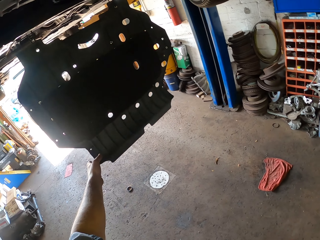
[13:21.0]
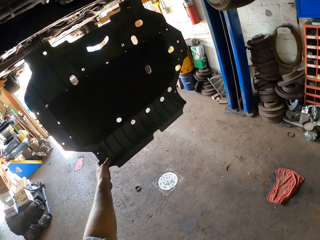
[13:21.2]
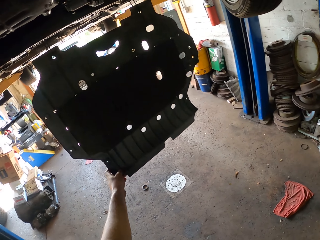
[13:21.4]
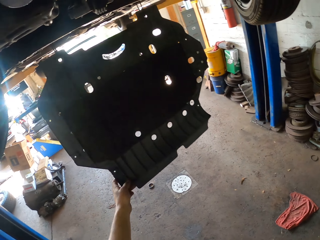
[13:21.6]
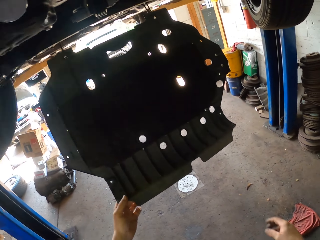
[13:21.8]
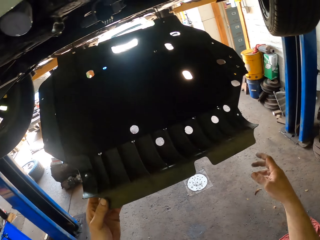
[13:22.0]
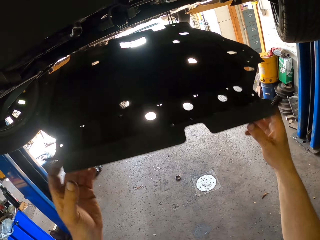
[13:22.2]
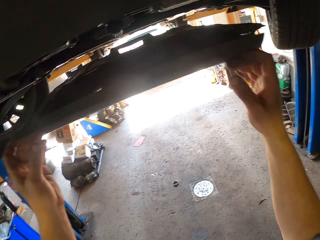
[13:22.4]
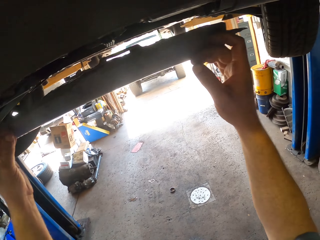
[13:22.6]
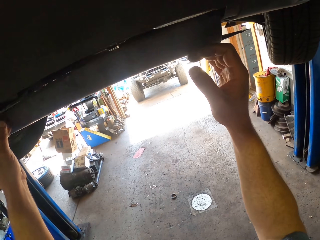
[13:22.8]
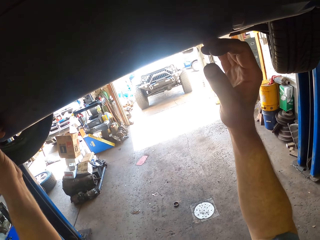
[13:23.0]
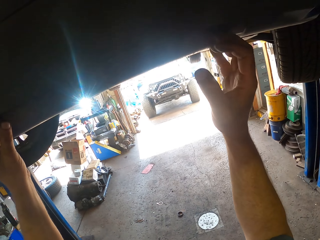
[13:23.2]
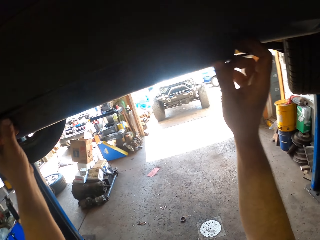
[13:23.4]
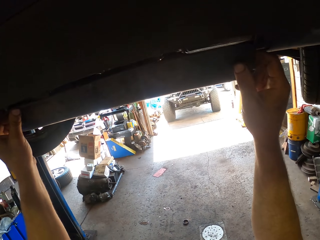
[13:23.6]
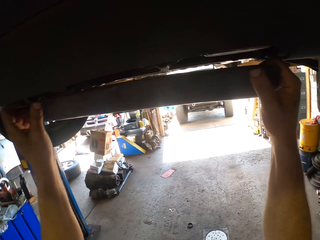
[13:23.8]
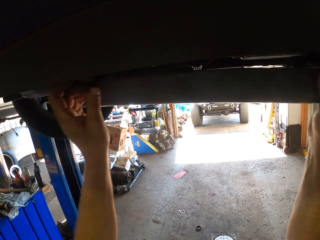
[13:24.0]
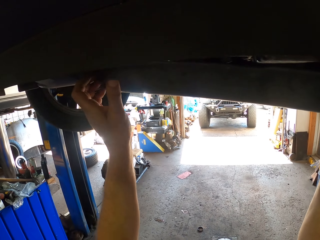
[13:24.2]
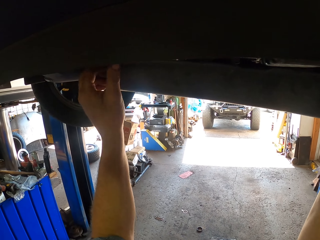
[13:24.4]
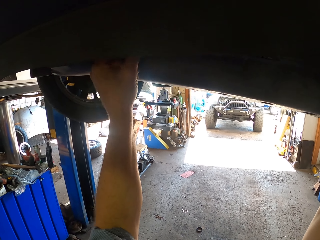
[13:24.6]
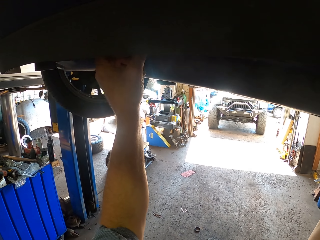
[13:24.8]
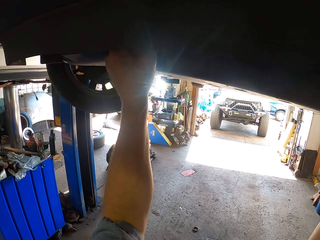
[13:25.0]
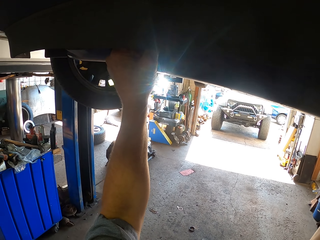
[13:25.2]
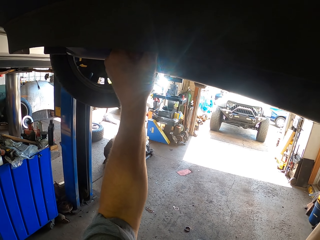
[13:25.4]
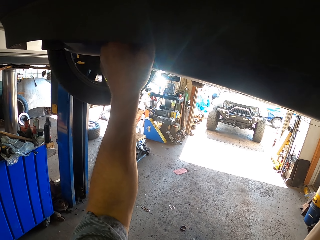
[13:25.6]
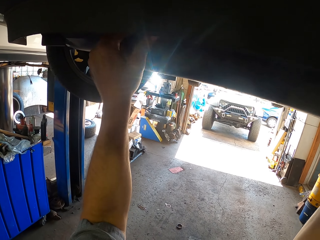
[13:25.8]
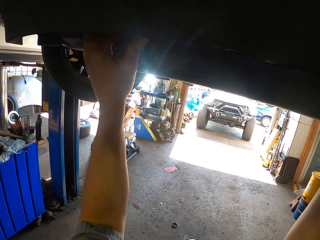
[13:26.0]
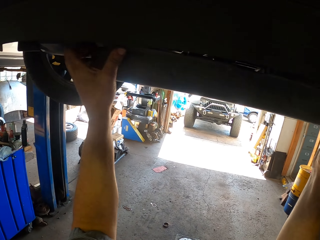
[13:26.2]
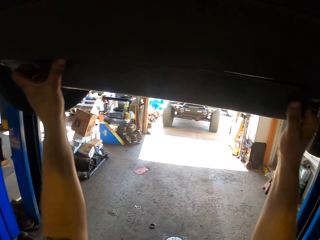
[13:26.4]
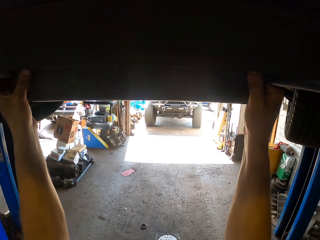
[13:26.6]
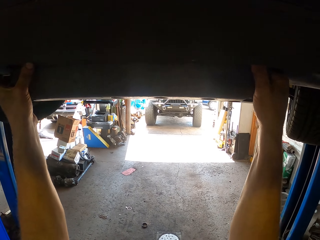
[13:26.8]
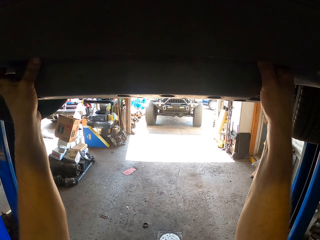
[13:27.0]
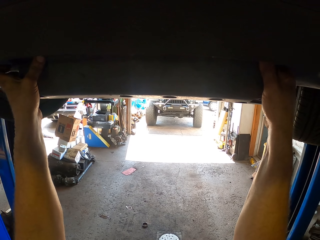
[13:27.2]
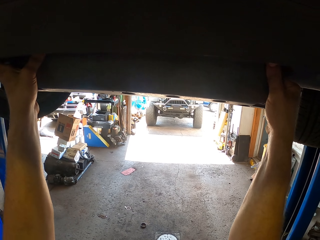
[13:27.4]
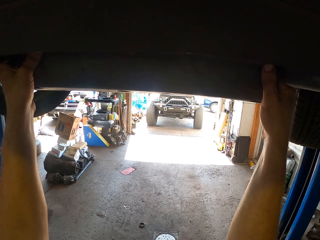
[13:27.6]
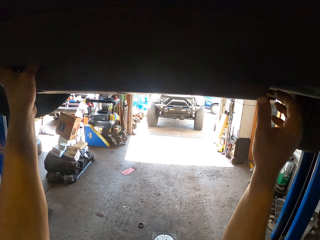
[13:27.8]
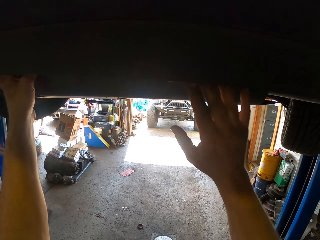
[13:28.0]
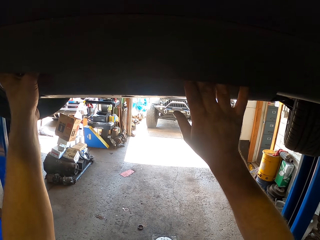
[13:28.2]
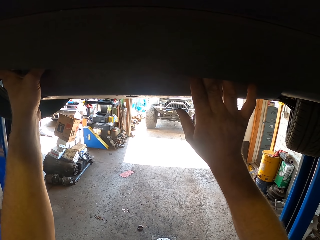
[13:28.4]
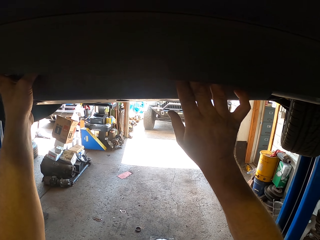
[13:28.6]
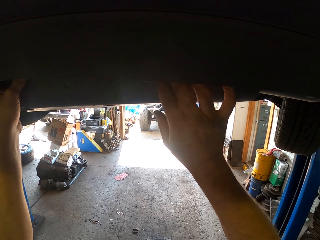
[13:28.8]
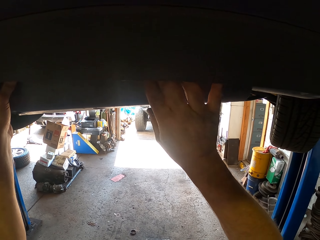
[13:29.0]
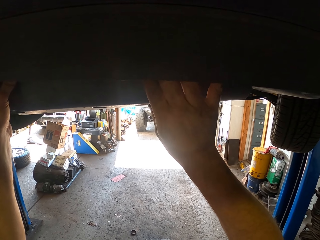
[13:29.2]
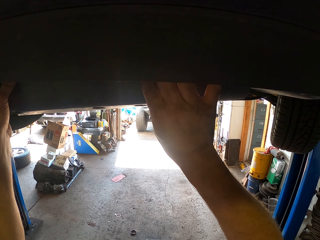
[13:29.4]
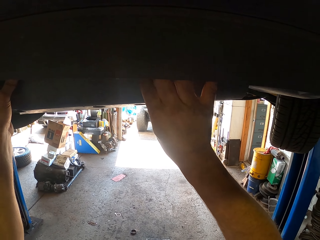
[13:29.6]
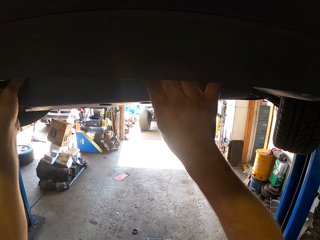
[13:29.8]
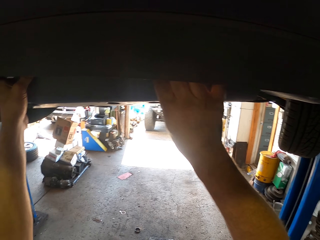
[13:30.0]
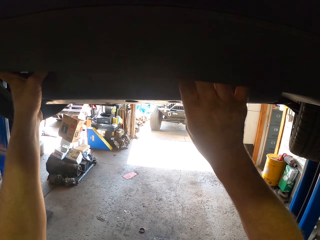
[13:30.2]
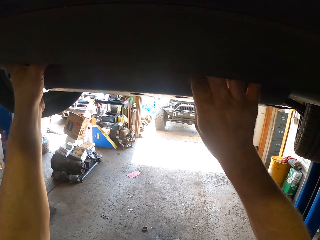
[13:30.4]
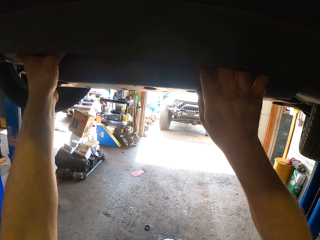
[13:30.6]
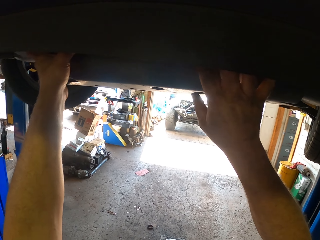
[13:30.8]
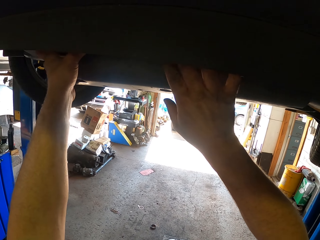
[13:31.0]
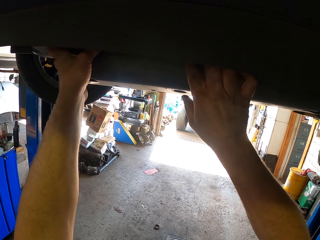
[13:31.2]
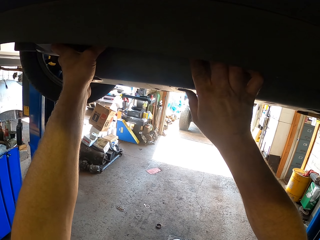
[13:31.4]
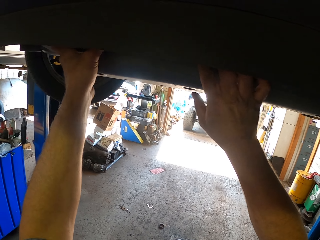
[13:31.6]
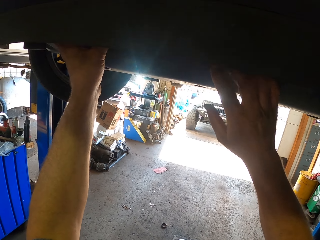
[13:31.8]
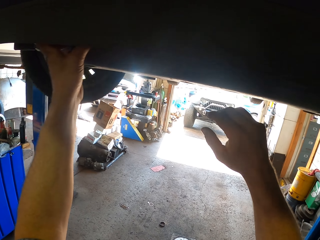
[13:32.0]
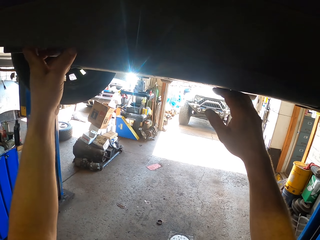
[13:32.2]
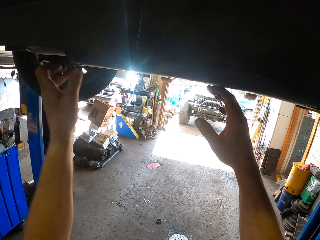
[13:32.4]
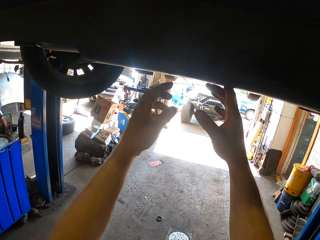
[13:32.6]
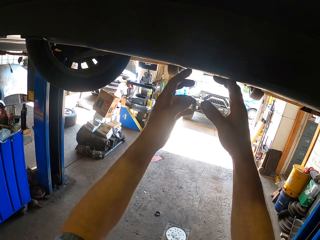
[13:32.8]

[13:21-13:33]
The camera wearer touches the car metal. They fix part of the car. They close the car. They fix the car.

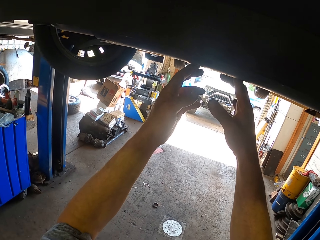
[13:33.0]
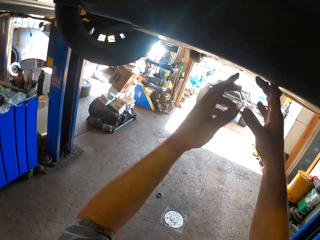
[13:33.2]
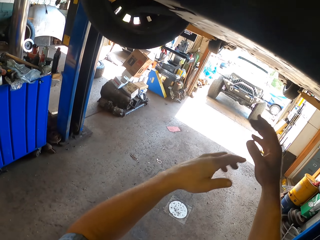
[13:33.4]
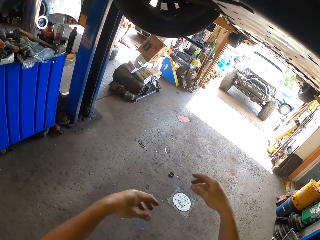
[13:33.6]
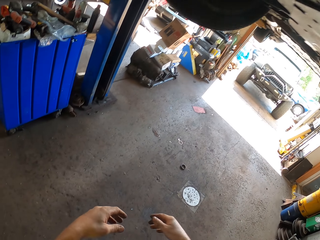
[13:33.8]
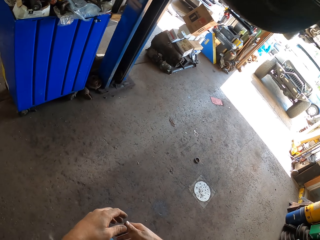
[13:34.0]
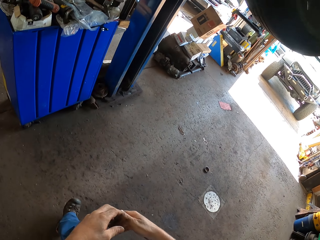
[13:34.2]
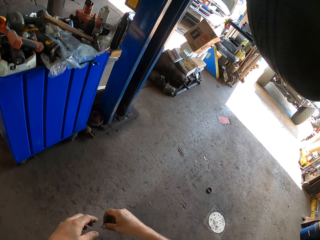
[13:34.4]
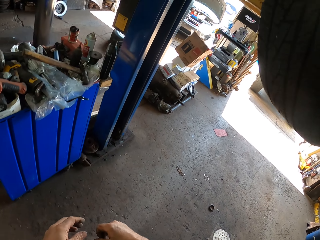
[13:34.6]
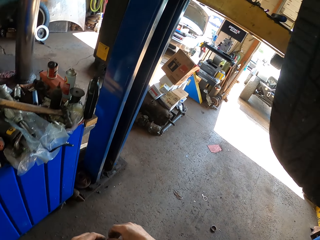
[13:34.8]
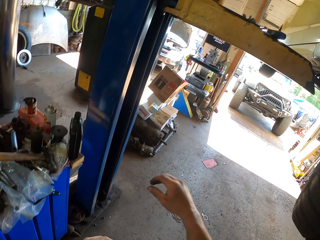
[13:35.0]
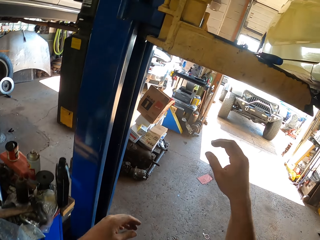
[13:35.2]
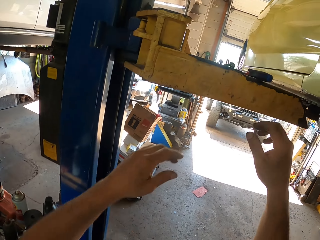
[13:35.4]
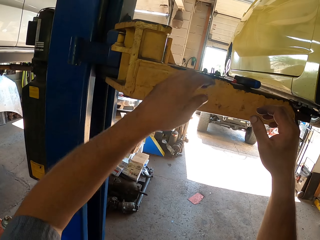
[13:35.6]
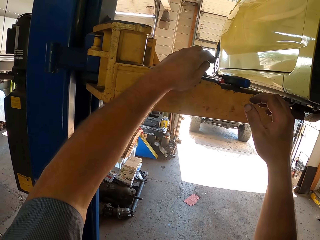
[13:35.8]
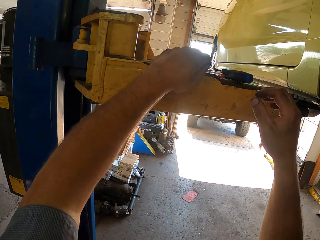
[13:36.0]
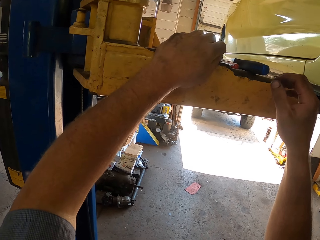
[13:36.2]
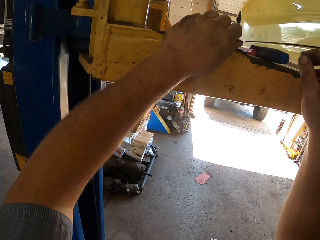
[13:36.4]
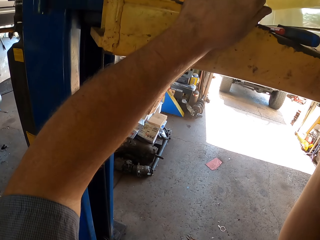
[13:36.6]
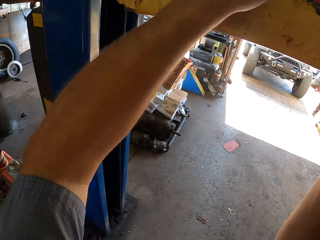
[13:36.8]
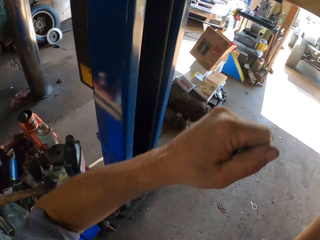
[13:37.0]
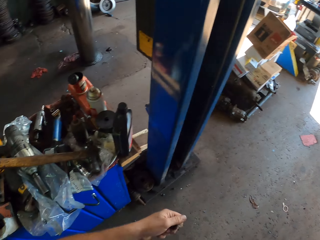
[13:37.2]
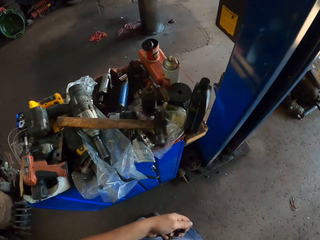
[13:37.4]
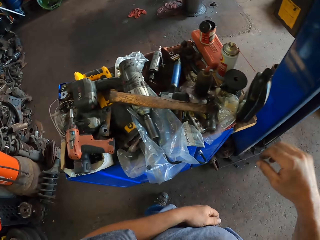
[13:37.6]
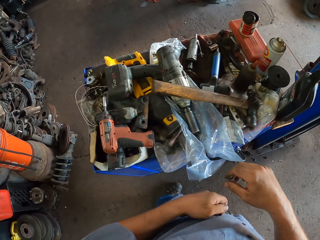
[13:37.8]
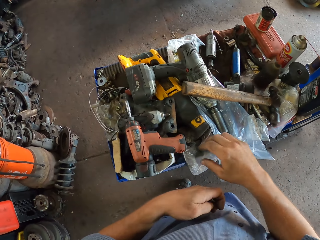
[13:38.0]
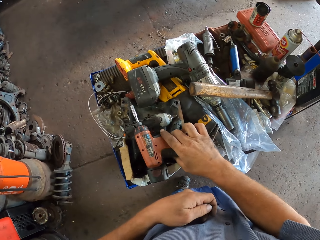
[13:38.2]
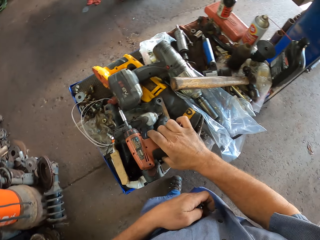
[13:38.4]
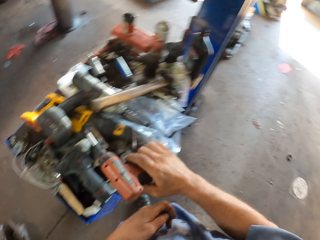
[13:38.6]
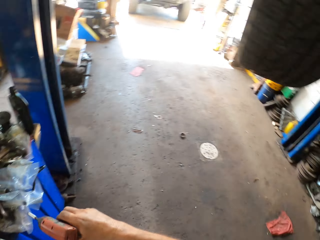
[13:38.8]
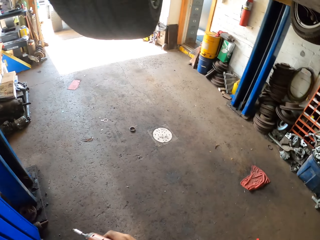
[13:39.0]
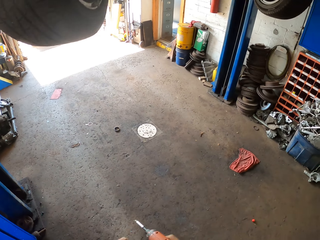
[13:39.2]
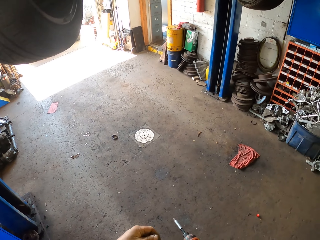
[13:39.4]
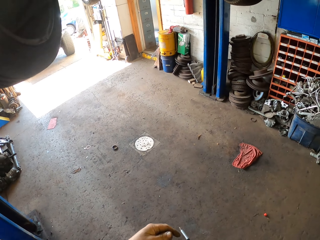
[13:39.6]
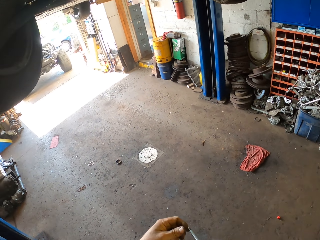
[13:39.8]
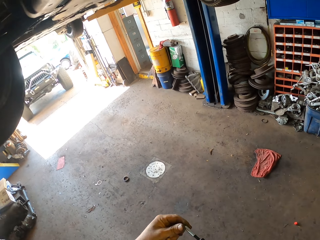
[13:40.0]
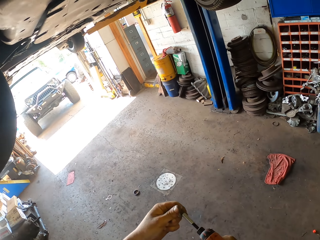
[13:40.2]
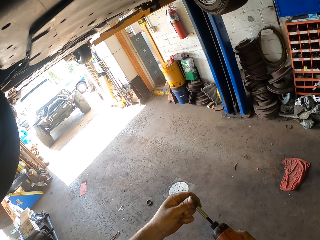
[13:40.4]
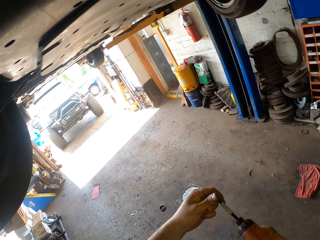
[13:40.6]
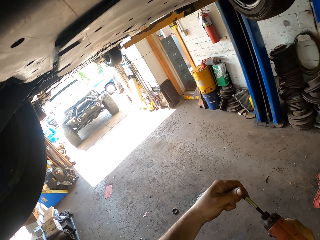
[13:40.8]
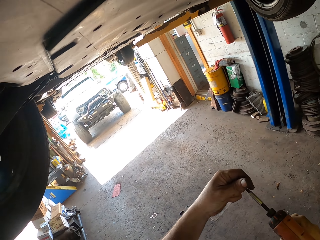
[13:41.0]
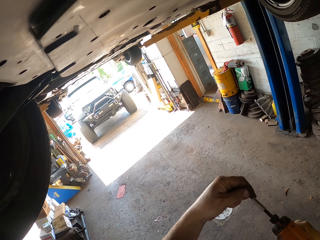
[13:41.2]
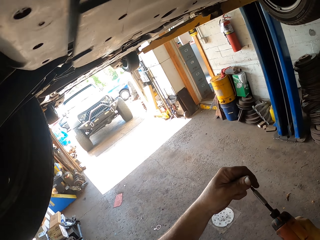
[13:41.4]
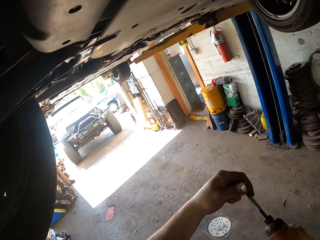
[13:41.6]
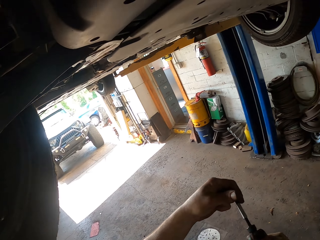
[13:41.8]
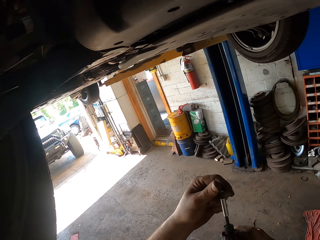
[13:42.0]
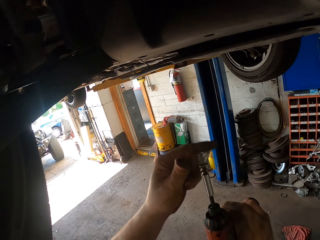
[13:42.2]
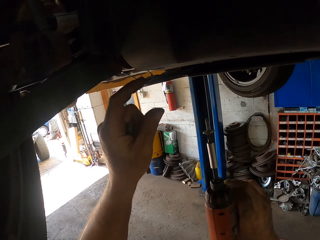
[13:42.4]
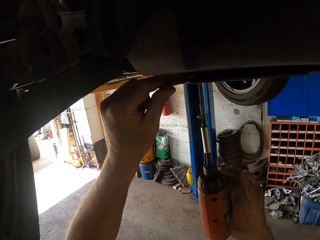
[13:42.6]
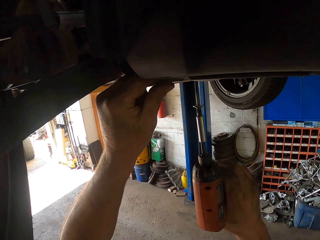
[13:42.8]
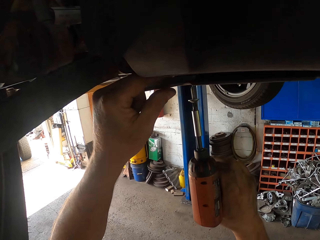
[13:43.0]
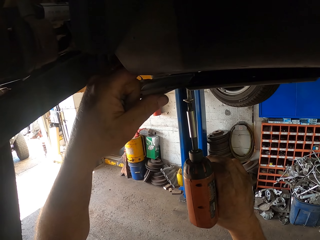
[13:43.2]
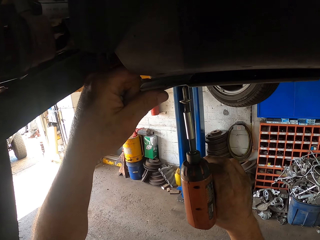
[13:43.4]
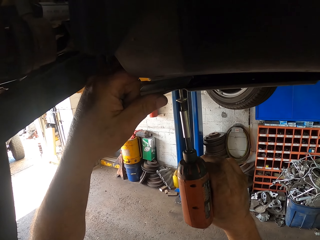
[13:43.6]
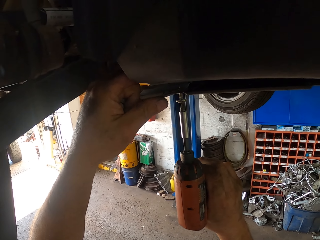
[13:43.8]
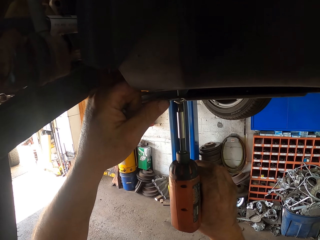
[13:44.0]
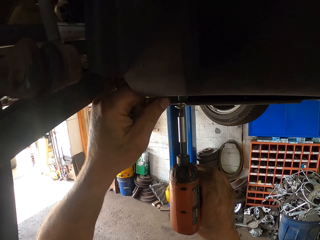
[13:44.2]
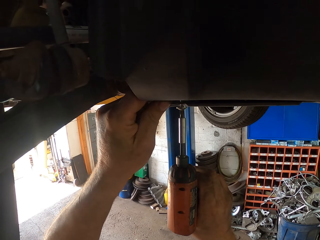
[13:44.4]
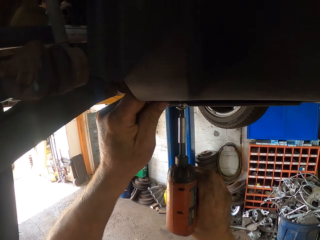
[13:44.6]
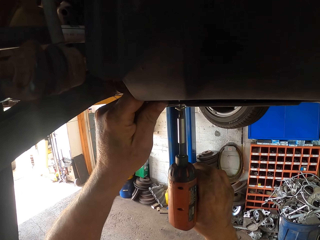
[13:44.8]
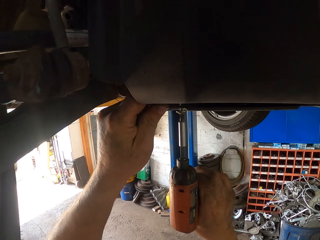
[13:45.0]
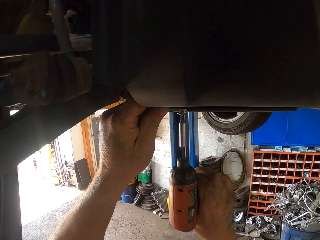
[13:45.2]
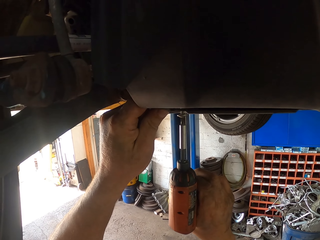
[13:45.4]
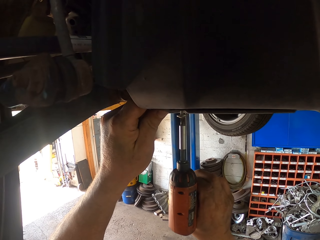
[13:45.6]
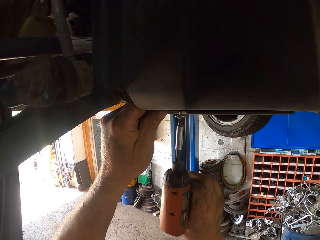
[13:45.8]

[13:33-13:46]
The camera wearer picks up a screw. They pick up a drill gun. They put the screw using the drill gun. They drill the screw with the drill gun.
